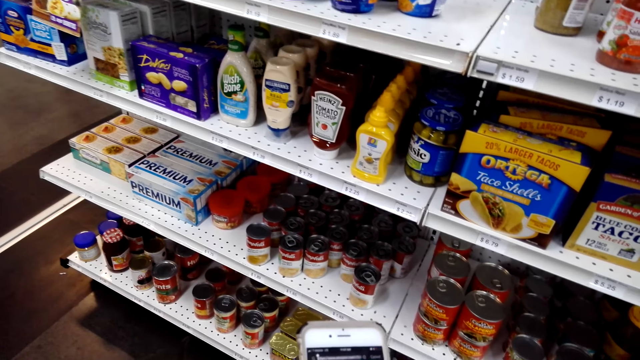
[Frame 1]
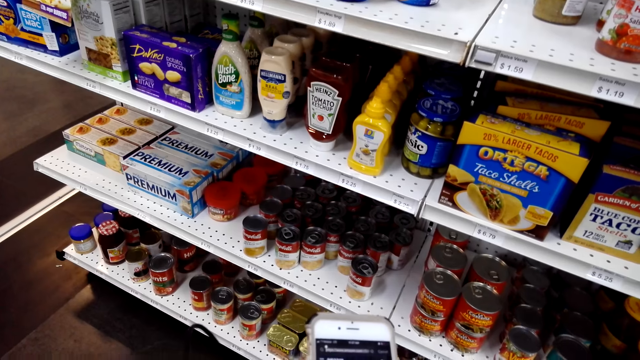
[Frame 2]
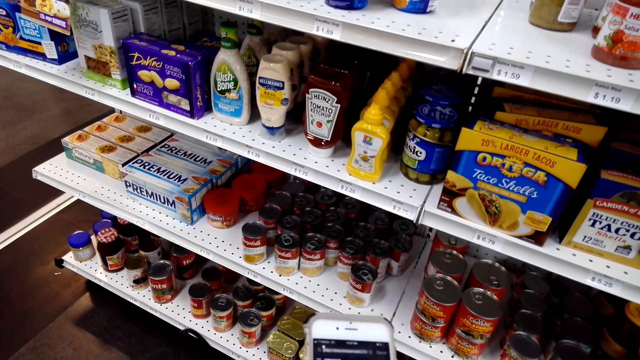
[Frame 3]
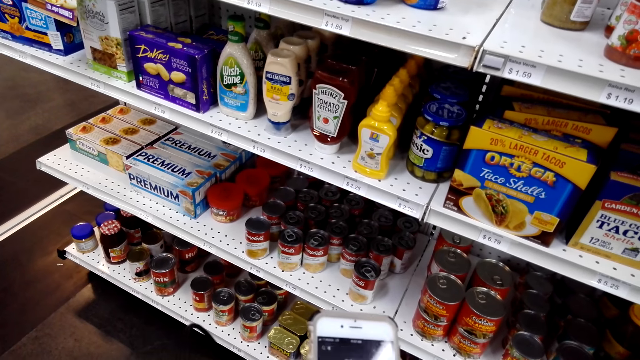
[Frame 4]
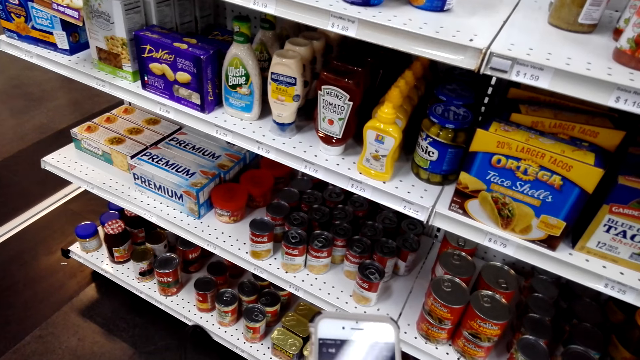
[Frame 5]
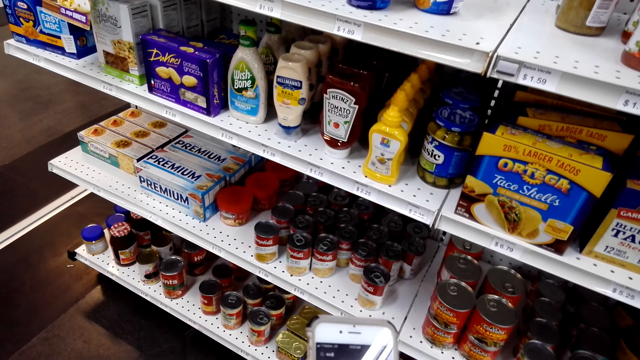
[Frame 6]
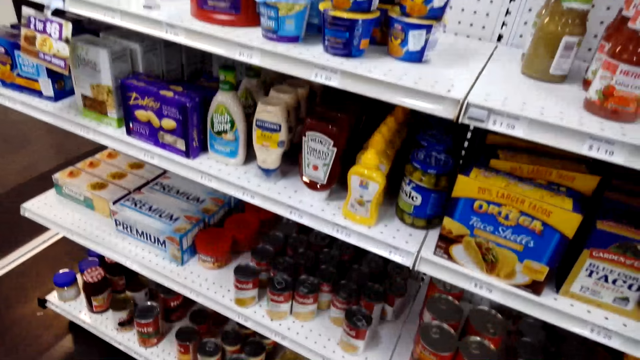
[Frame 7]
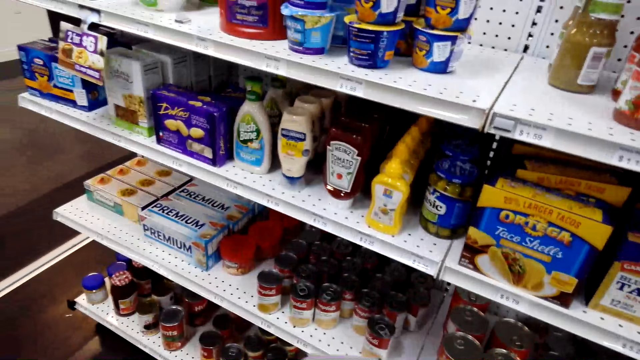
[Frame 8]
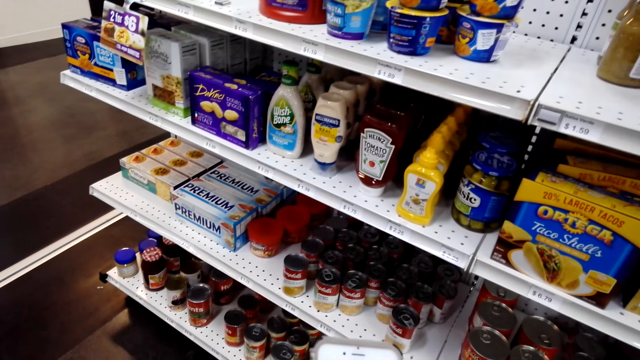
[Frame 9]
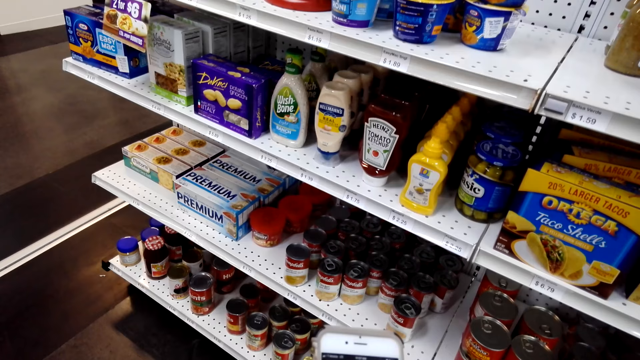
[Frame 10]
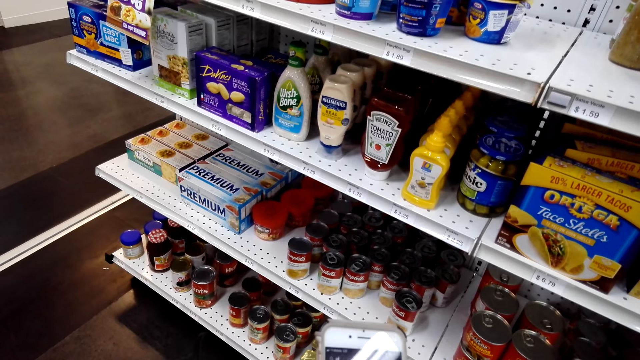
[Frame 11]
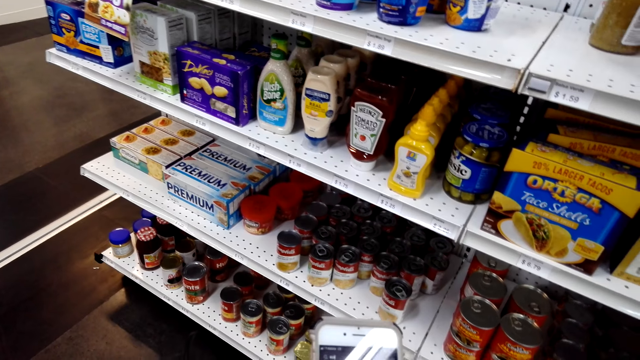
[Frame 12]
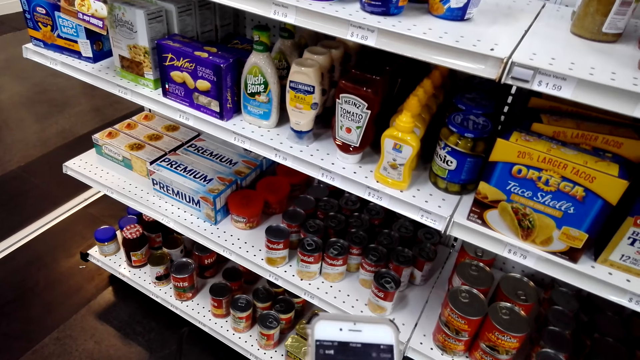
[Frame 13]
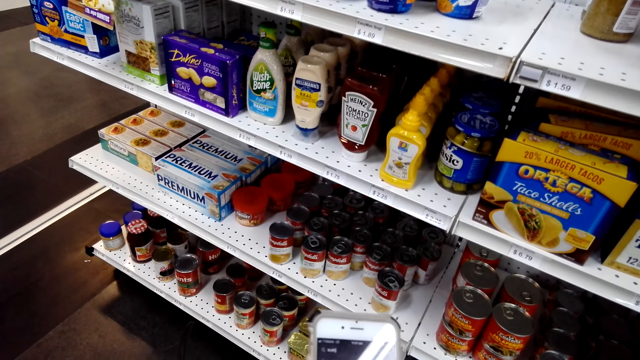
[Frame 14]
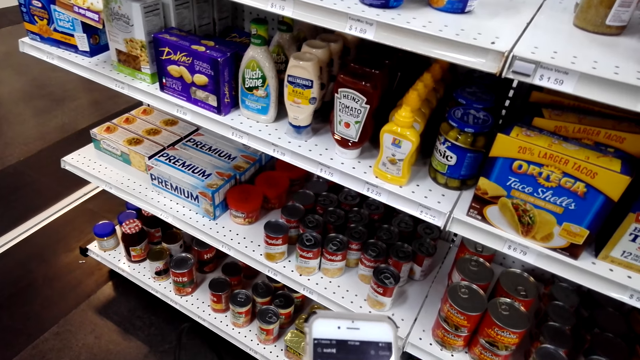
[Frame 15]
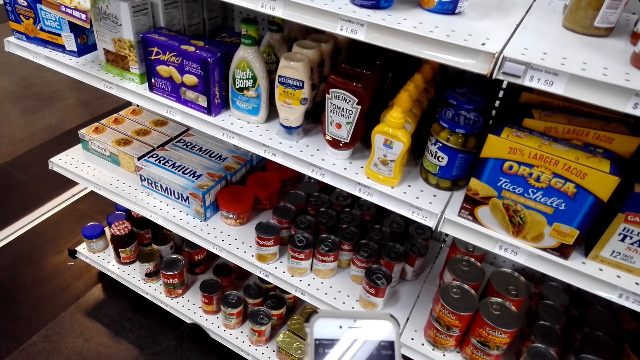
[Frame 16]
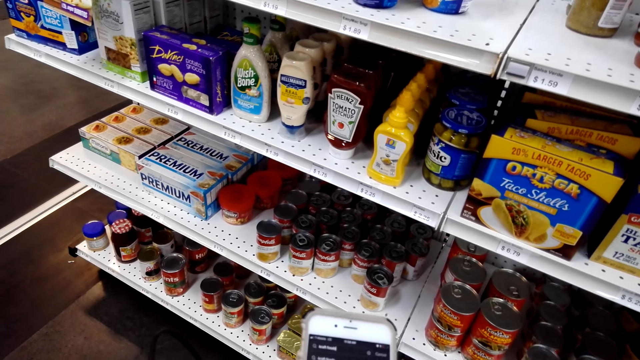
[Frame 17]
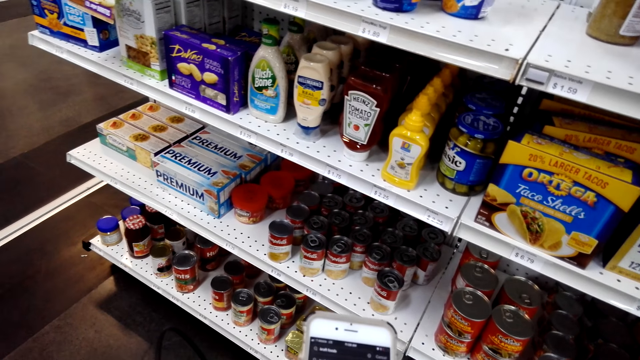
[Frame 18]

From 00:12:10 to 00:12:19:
The camera wearer presses the phone.

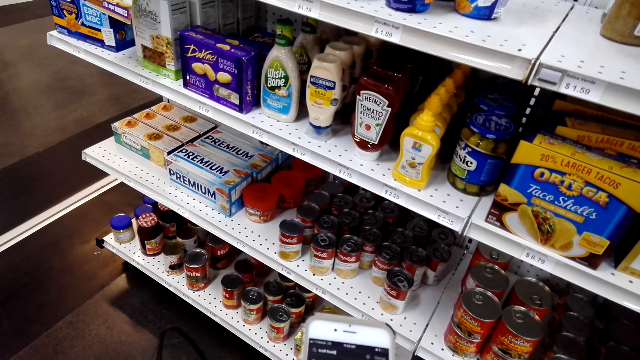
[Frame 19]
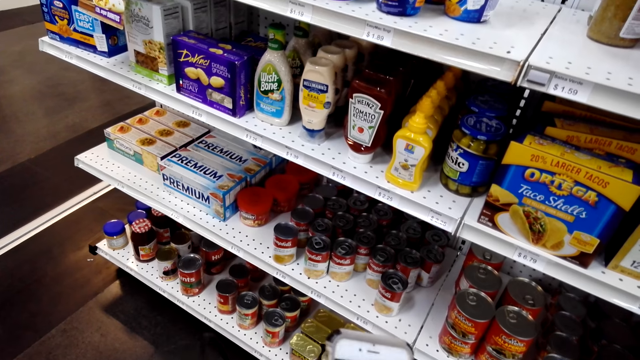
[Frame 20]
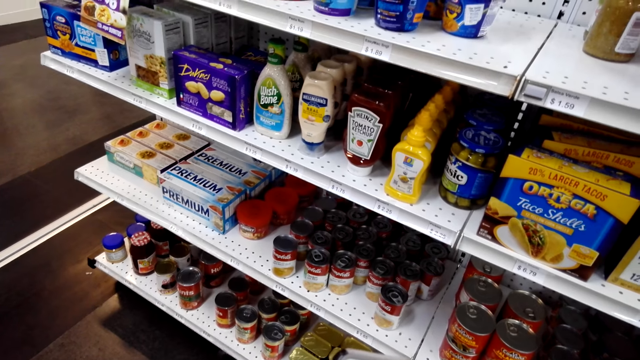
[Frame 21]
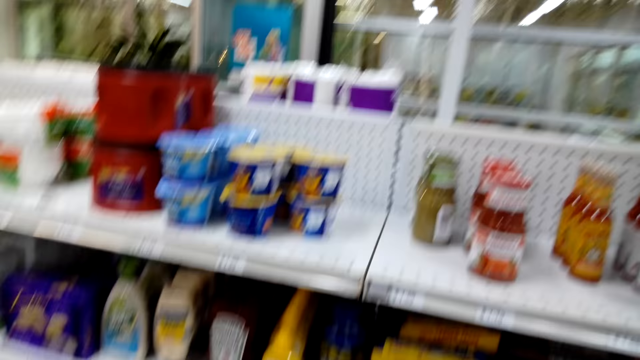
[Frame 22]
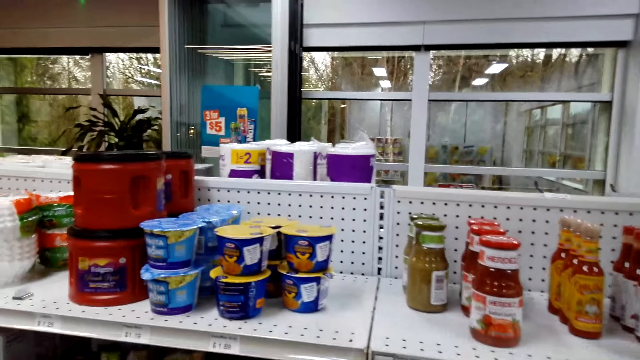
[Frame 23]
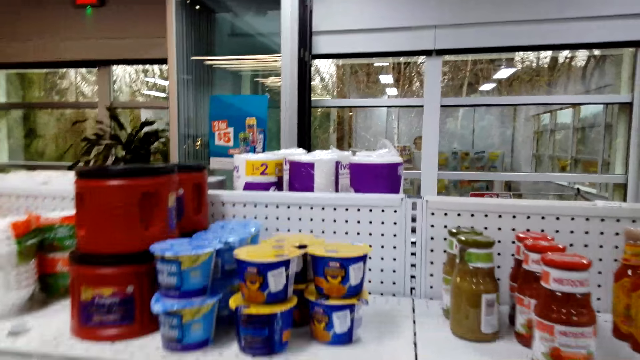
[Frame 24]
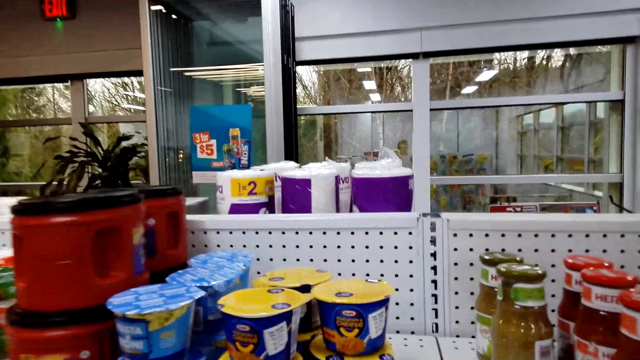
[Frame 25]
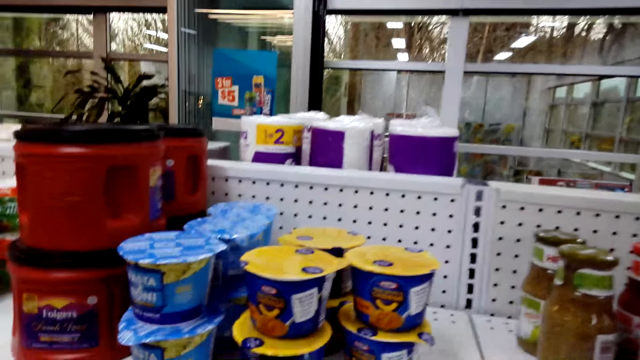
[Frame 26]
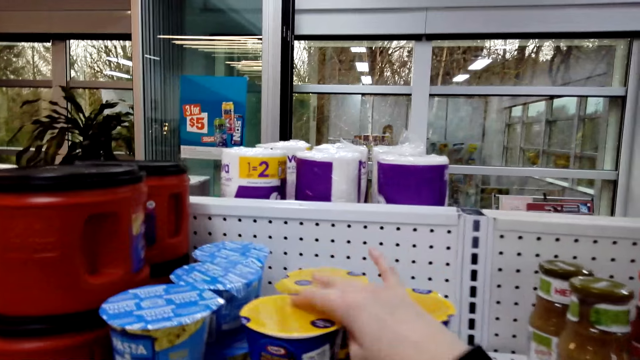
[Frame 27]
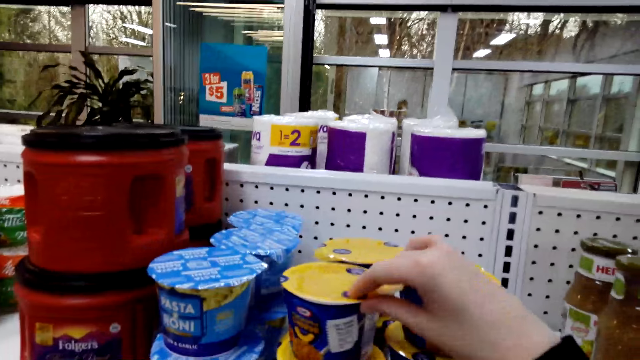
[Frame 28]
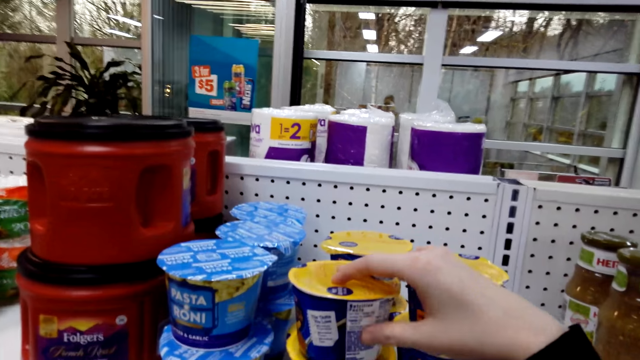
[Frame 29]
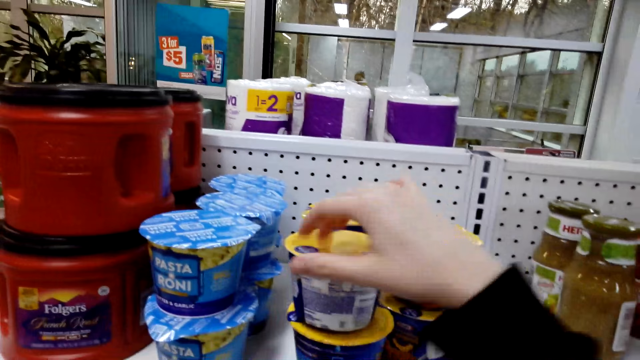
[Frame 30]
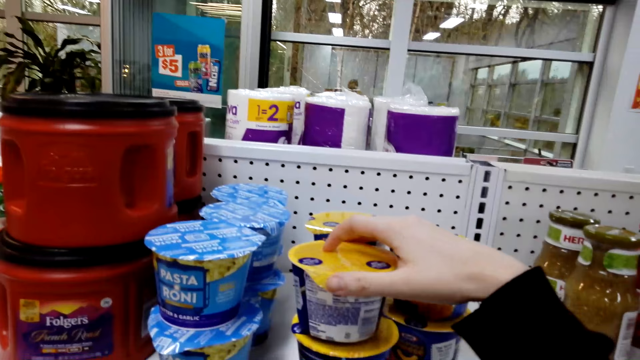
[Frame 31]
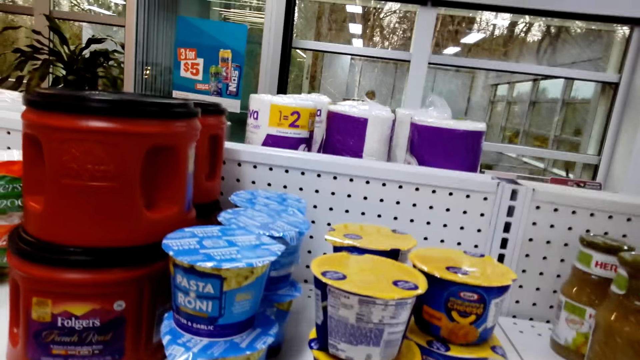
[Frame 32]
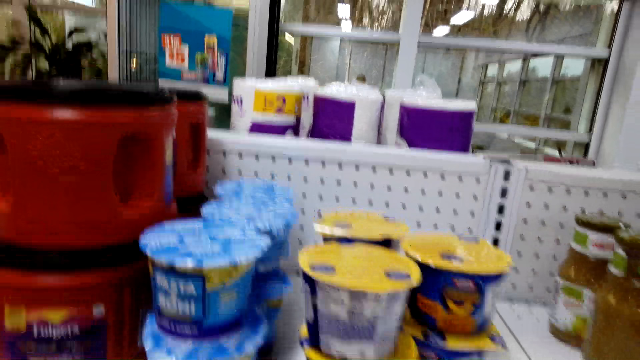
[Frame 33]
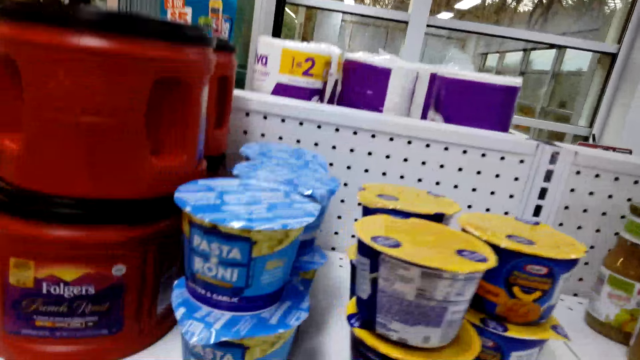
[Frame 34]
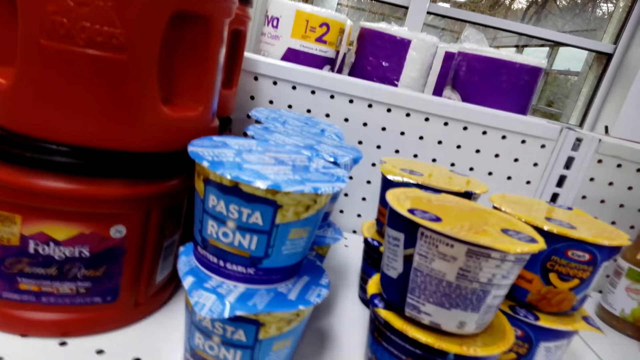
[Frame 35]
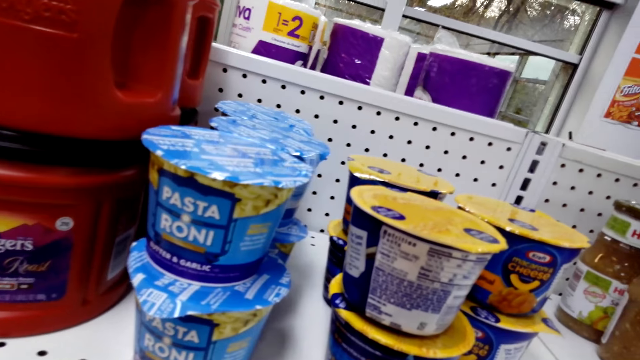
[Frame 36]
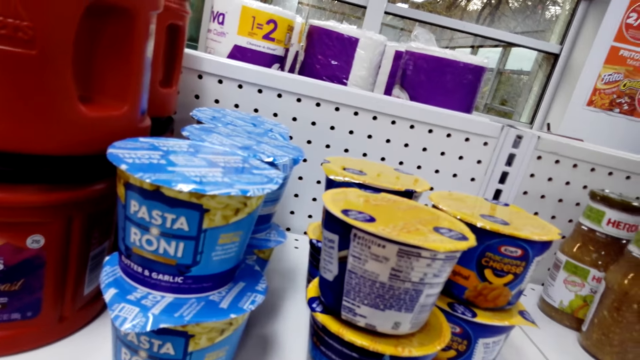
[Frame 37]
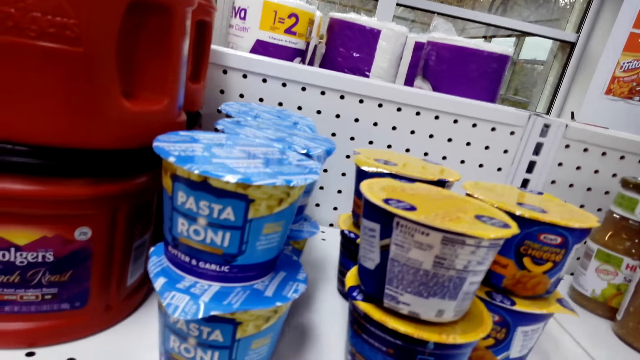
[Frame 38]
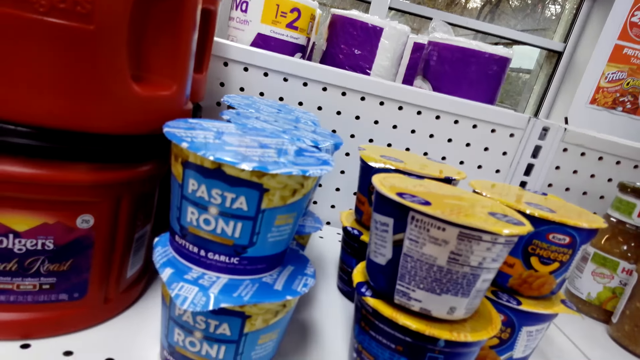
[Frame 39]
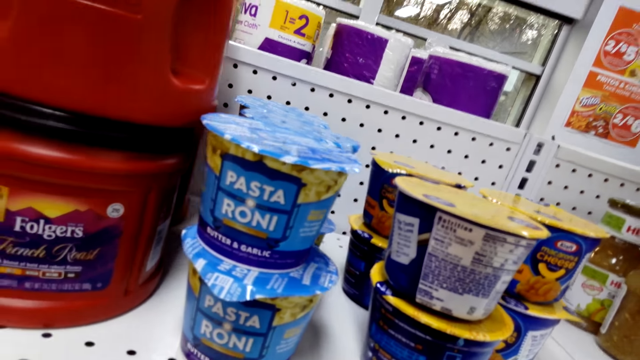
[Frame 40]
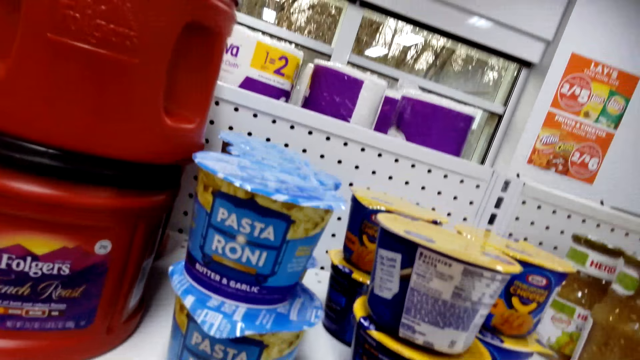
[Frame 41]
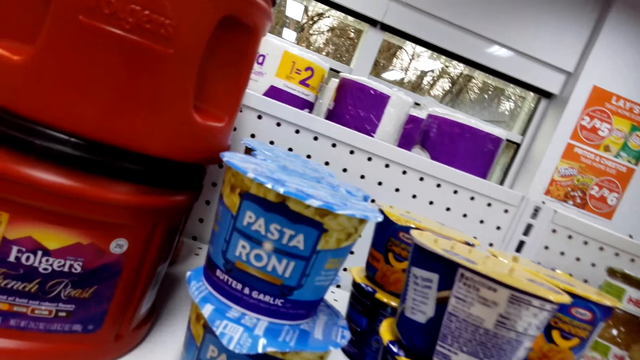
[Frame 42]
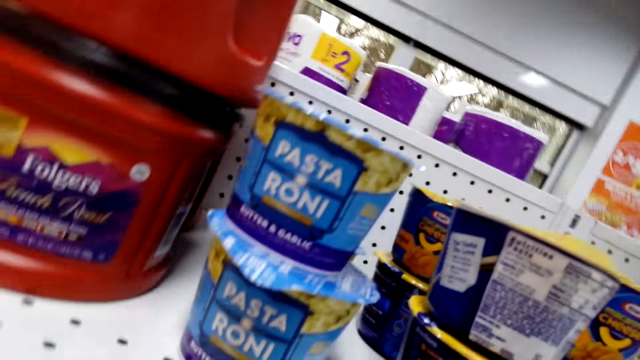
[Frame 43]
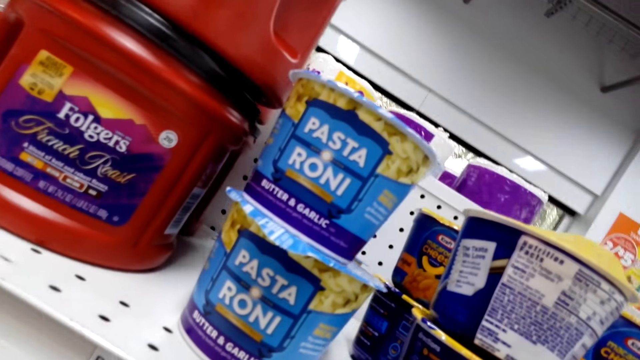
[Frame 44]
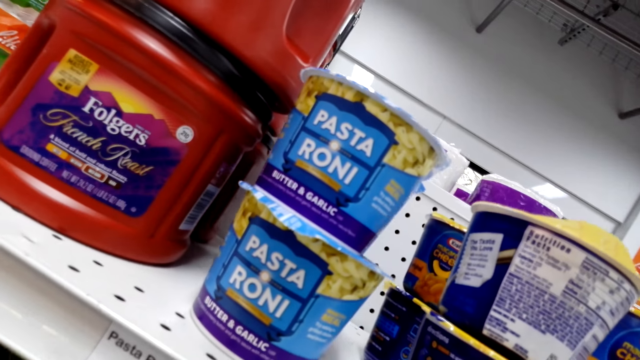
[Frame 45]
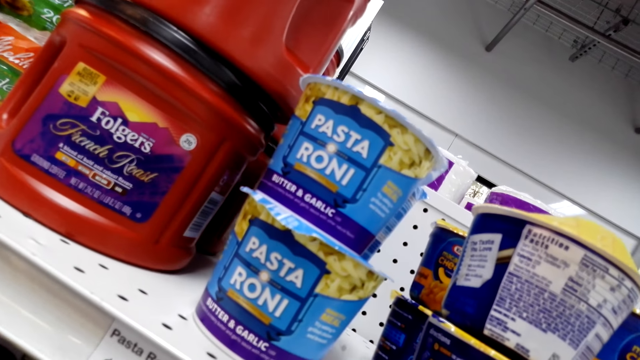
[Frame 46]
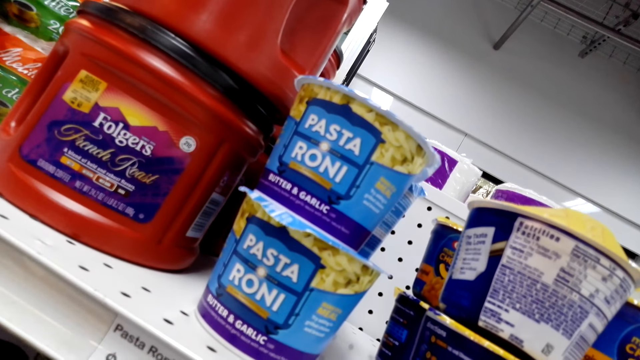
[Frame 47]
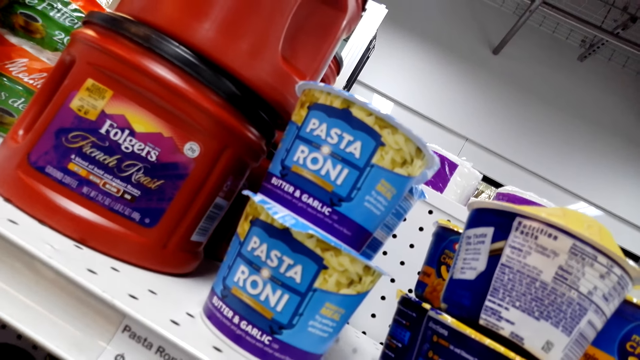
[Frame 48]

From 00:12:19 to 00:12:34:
The camera wearer stares around the shop. They turn the tin on the shelf. They touch the tins. They stare at the tin.
